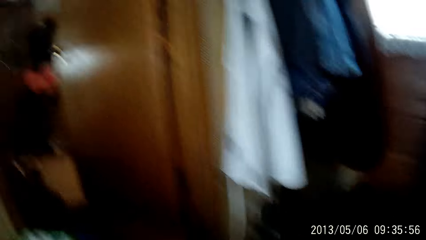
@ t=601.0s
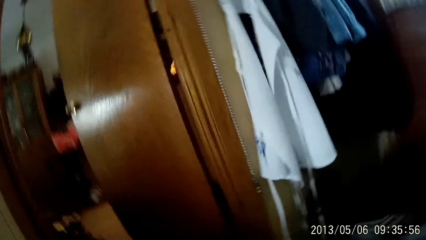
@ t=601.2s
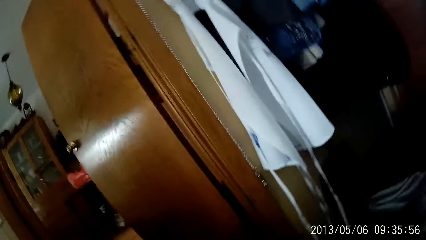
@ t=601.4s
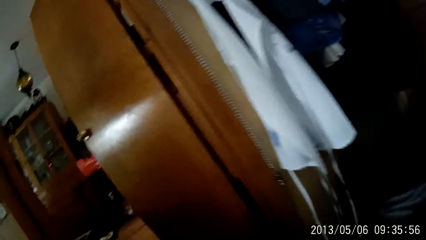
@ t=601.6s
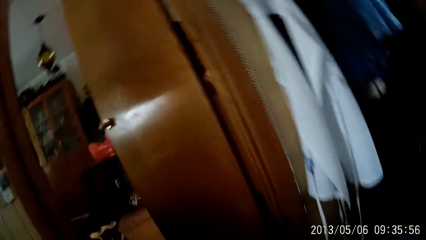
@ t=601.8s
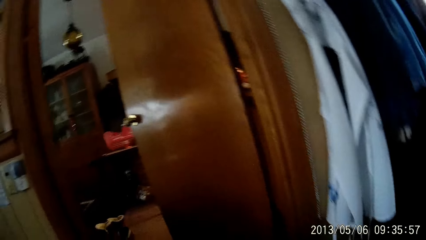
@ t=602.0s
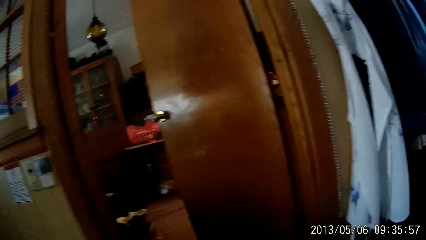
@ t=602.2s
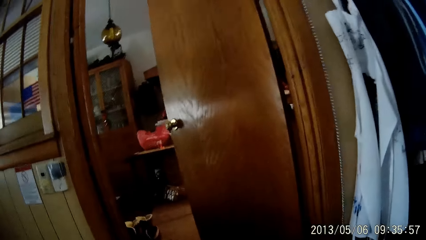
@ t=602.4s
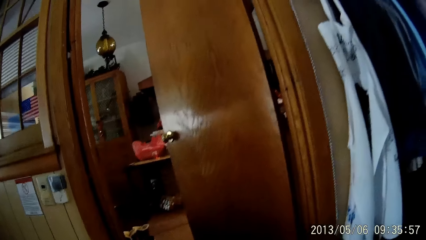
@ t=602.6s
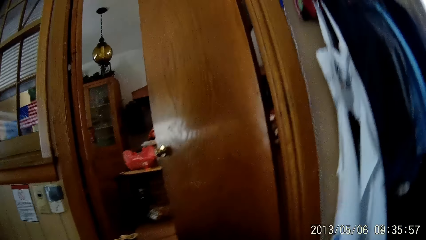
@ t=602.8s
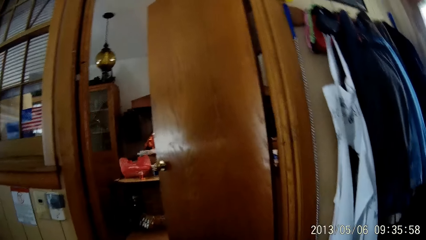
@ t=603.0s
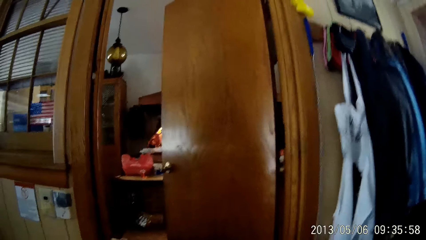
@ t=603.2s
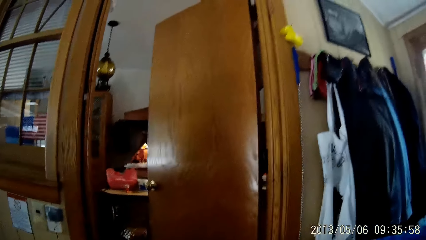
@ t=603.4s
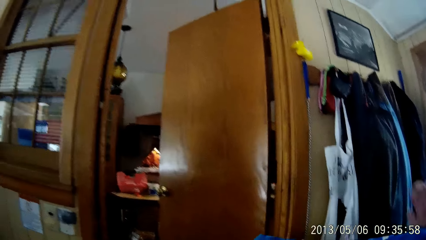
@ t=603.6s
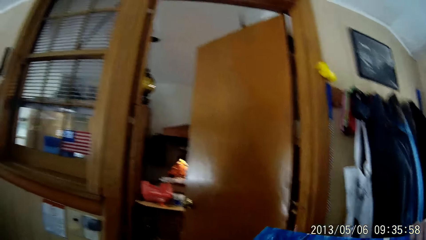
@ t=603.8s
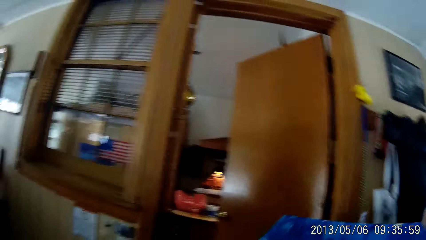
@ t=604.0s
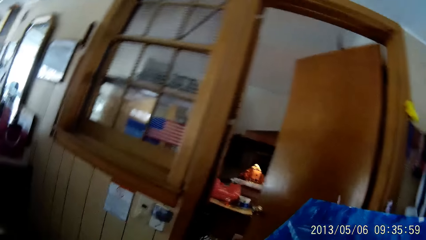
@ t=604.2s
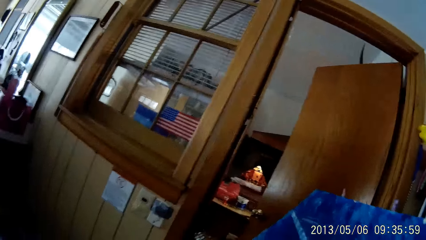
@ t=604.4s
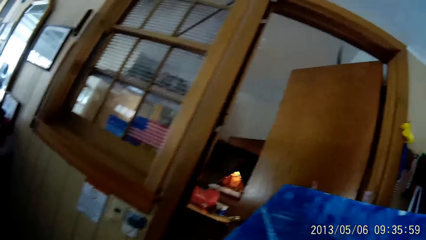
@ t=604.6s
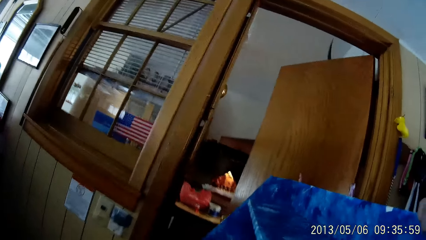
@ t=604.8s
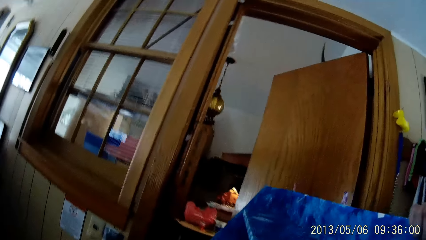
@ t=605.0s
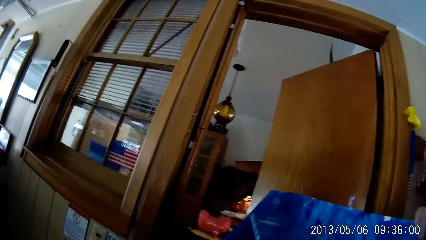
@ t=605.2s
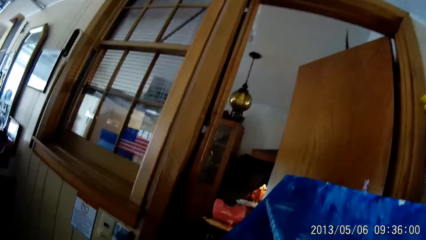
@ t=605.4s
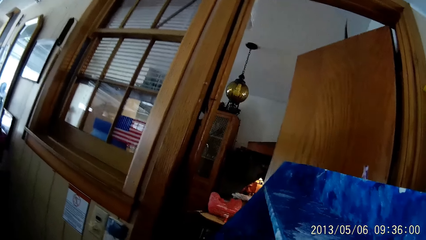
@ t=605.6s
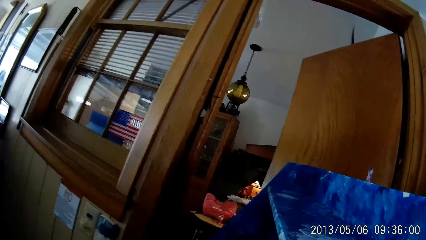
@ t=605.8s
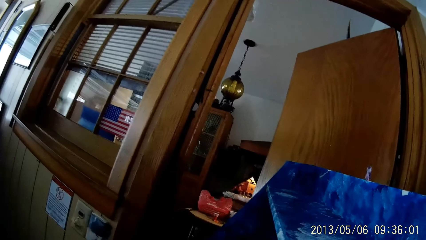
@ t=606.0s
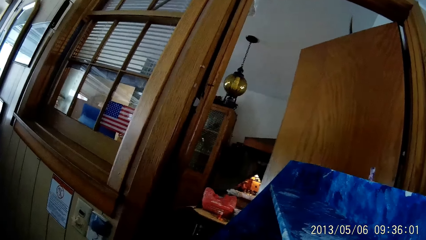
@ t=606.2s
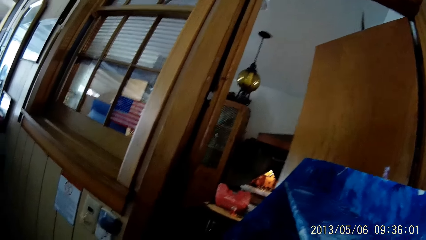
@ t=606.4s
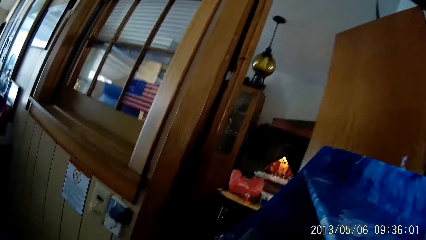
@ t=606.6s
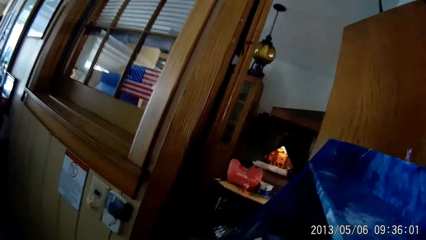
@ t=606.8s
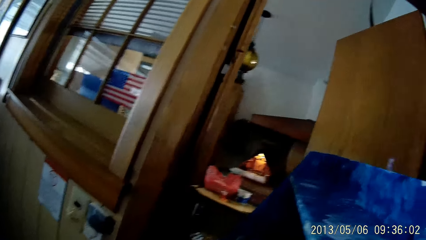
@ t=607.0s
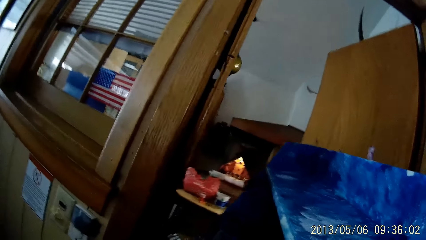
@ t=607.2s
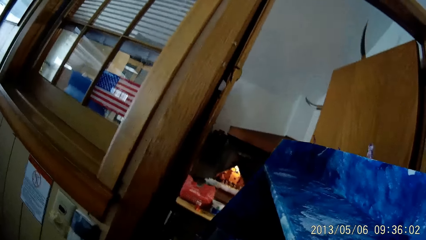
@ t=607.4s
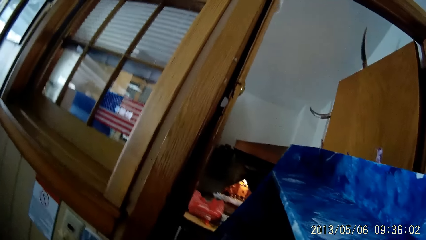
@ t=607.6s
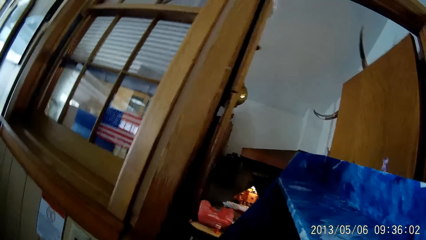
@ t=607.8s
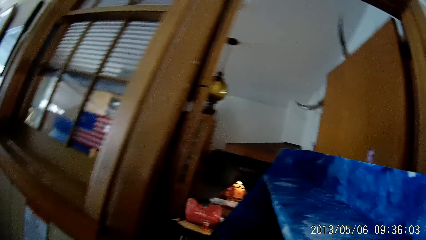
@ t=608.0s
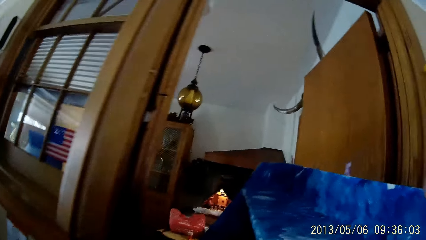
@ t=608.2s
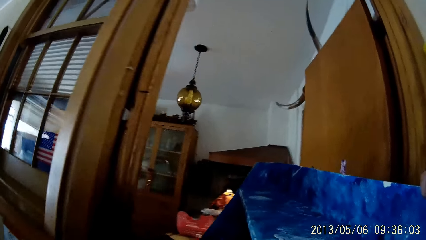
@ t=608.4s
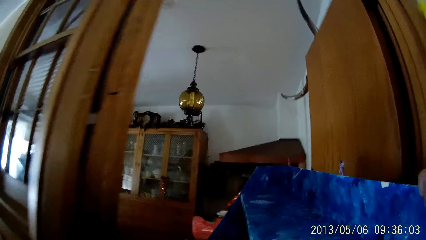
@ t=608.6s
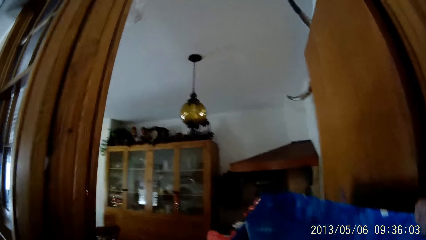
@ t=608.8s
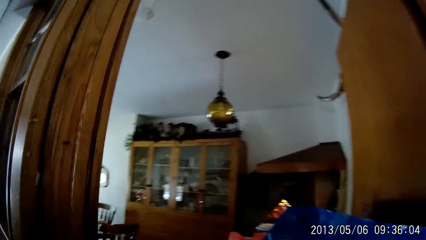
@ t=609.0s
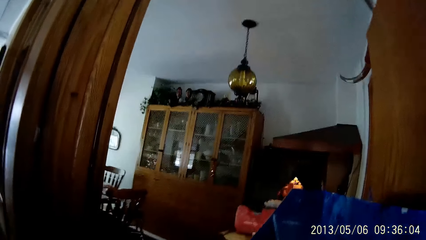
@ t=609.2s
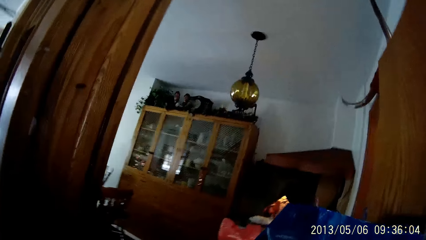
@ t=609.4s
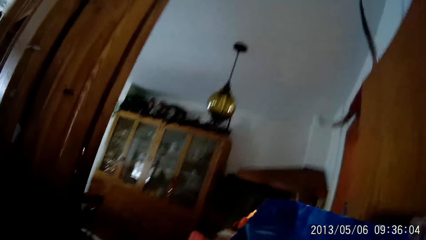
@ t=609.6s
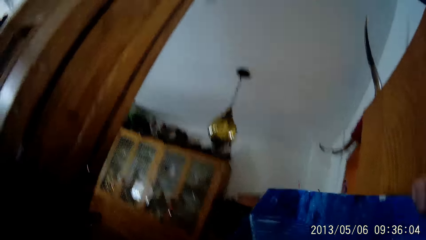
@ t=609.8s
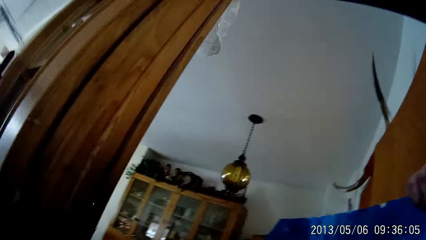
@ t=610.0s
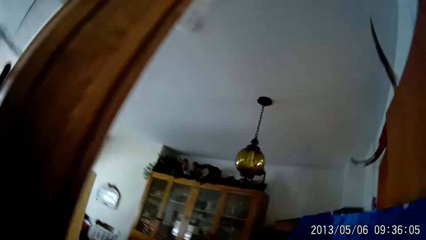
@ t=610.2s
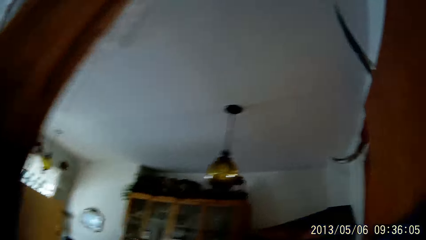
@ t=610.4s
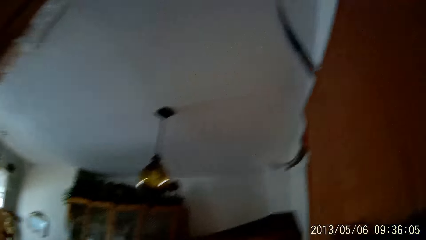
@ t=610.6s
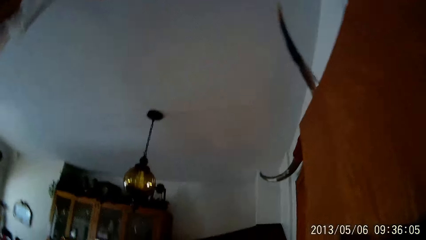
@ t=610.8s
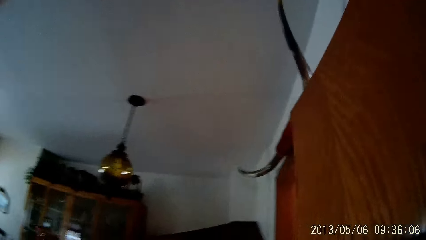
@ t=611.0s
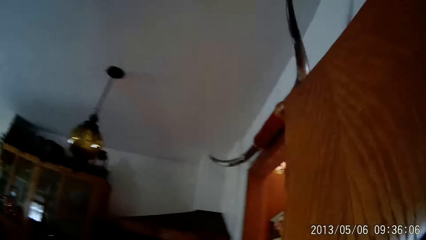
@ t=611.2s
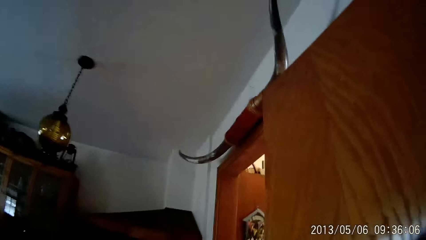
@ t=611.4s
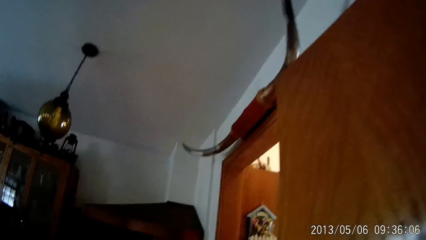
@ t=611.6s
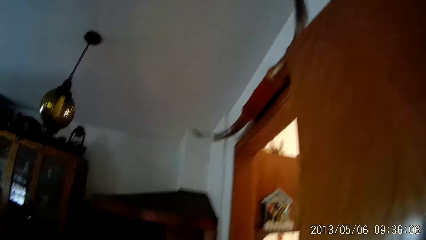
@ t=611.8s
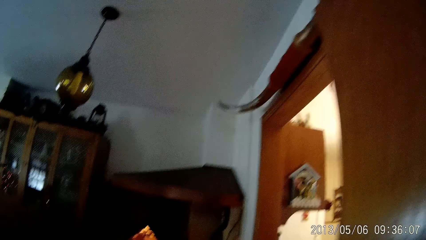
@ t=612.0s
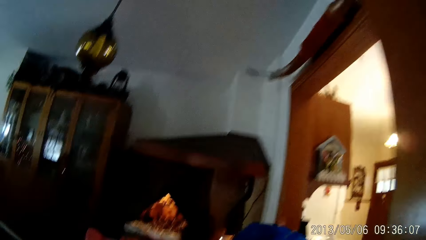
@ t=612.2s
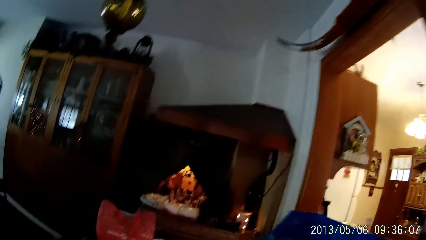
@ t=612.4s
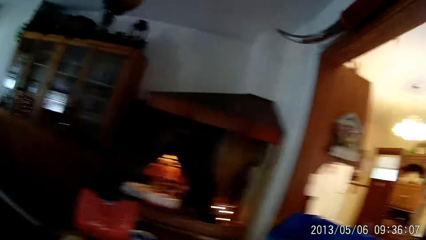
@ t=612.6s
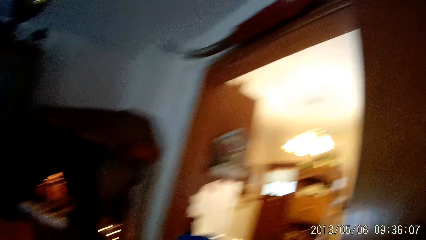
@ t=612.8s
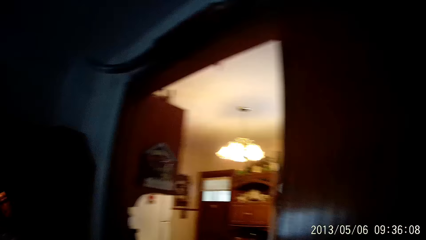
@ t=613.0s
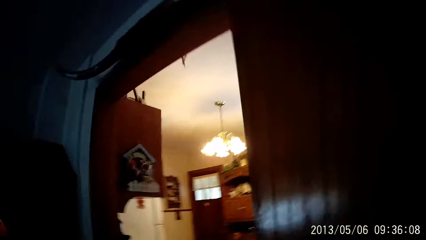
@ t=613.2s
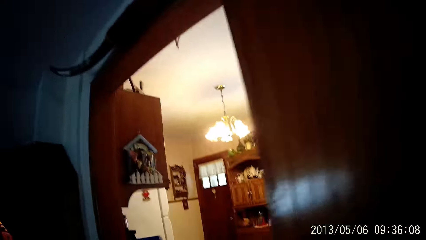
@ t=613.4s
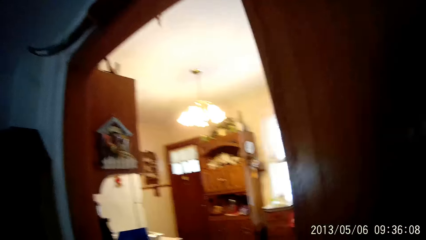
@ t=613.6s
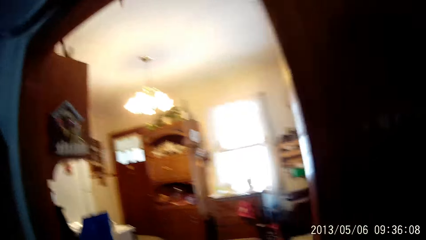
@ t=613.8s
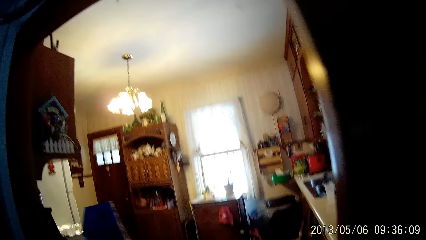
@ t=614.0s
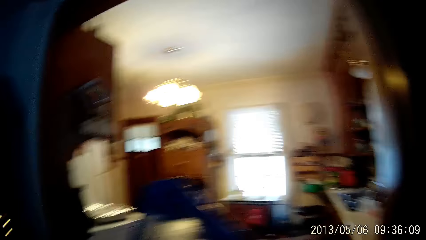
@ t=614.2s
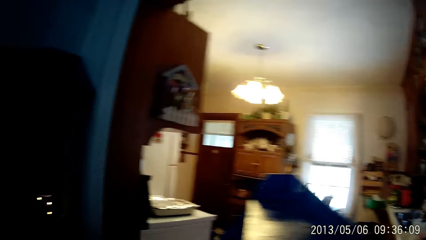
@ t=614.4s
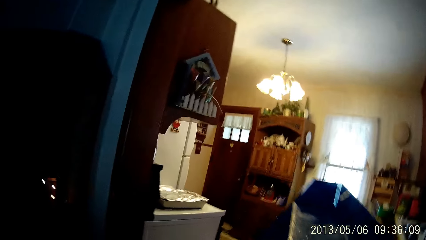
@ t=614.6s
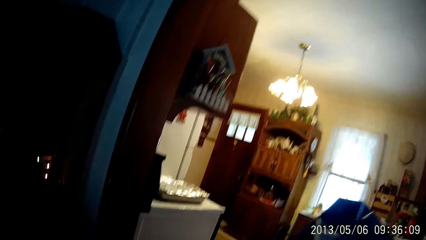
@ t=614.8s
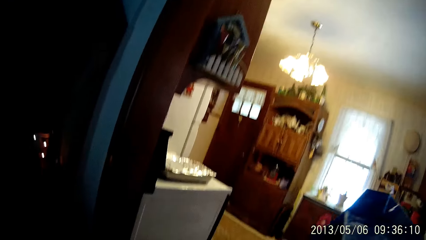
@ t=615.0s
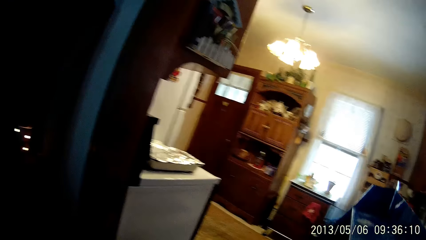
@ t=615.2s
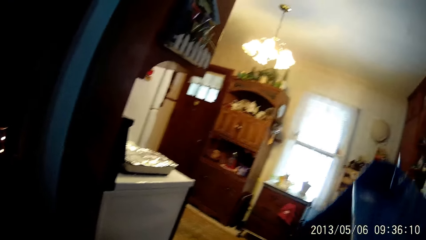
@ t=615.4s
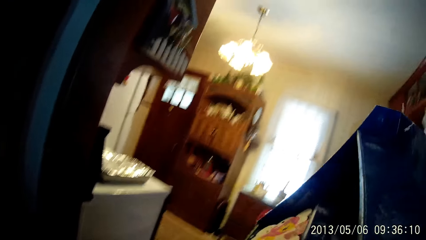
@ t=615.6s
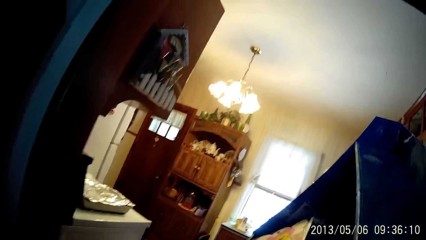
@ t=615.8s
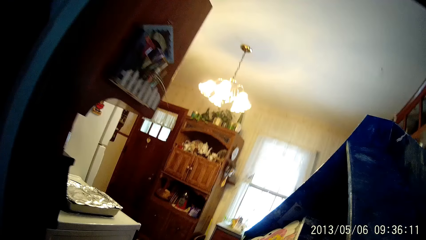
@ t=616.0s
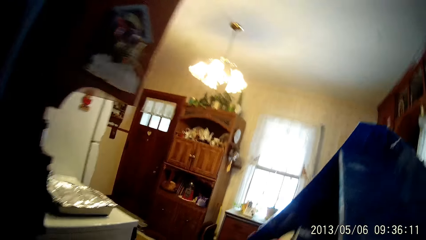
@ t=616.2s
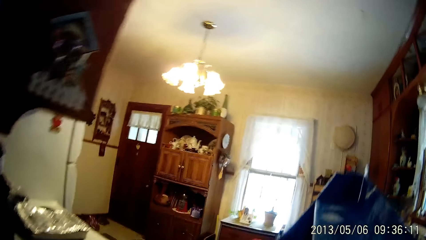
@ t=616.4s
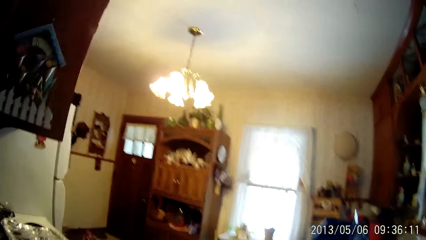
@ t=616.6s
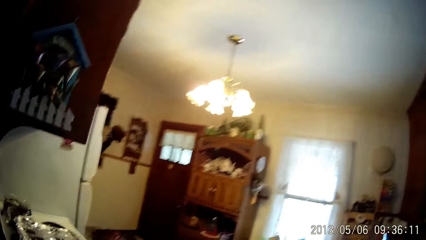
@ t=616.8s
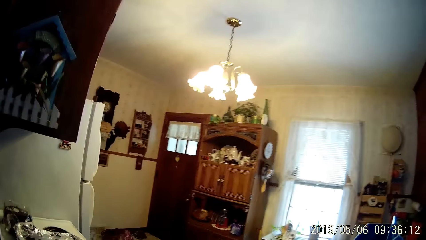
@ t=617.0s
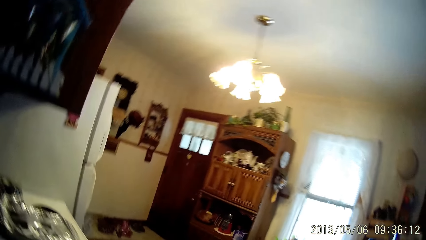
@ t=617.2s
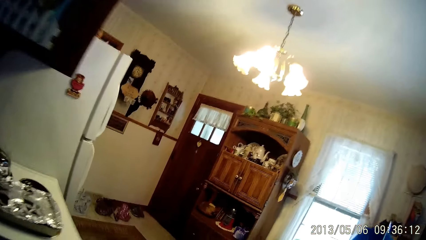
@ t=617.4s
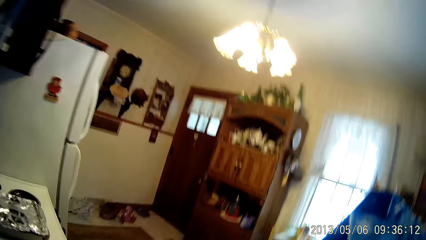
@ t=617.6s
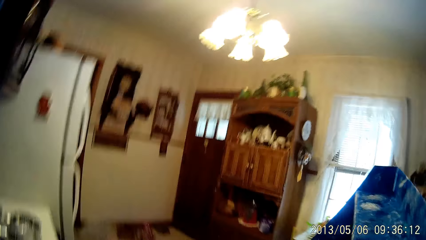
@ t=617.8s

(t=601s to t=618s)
The camera wearer lifts the mini shelf from the garage door with both hands. They carry the box. They walk through the door. They walk to a kitchen.
